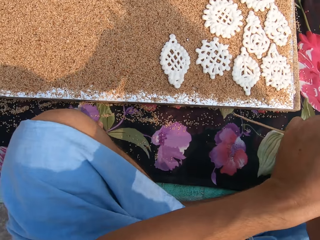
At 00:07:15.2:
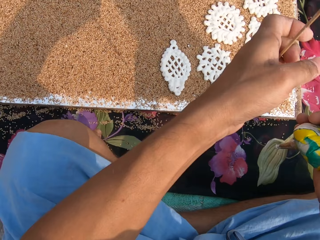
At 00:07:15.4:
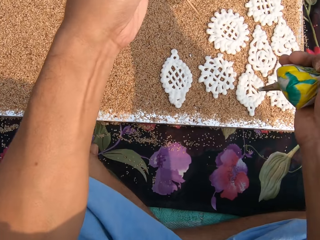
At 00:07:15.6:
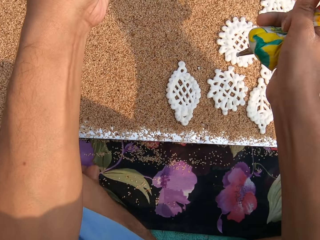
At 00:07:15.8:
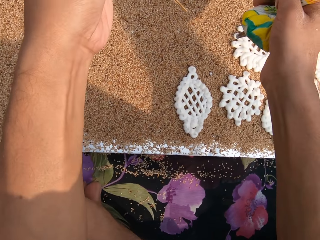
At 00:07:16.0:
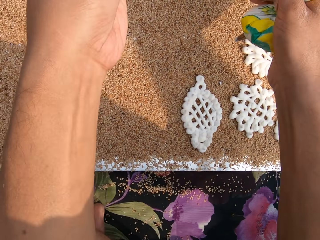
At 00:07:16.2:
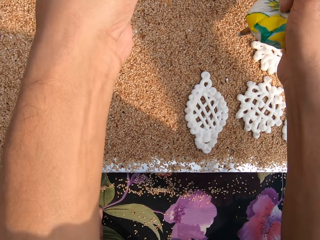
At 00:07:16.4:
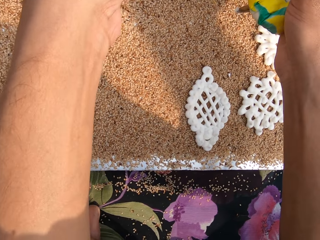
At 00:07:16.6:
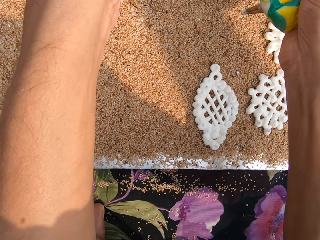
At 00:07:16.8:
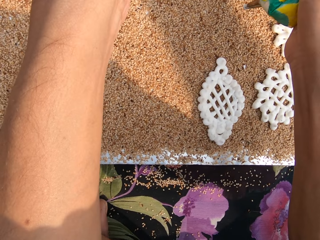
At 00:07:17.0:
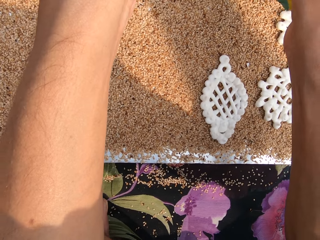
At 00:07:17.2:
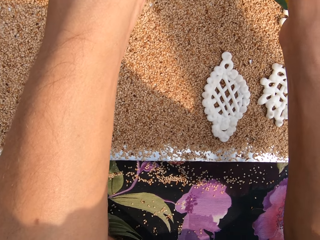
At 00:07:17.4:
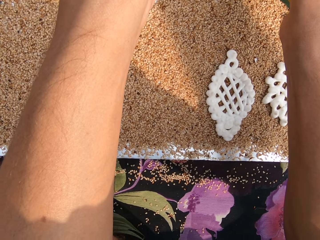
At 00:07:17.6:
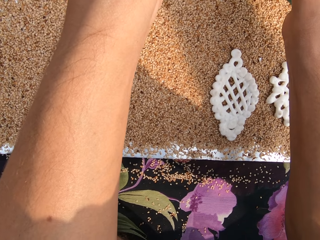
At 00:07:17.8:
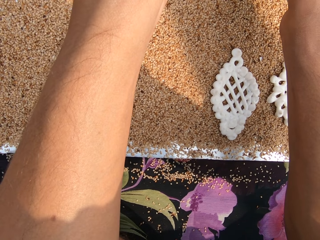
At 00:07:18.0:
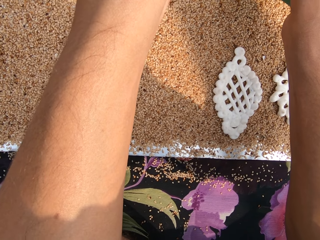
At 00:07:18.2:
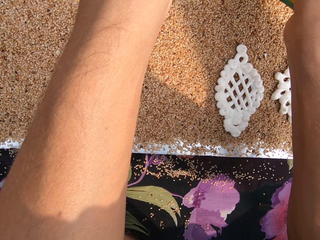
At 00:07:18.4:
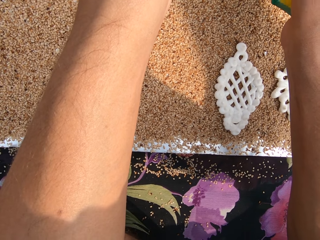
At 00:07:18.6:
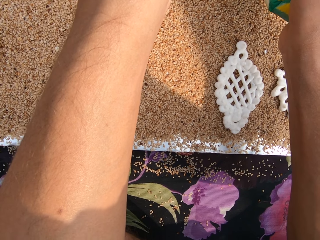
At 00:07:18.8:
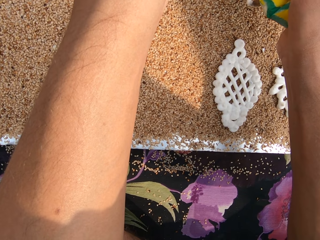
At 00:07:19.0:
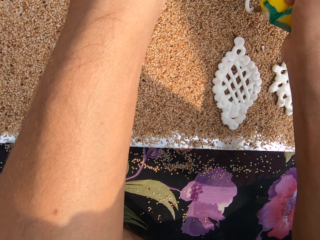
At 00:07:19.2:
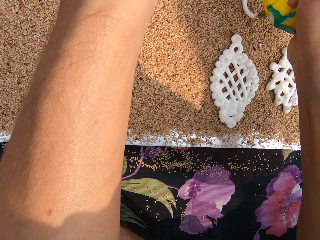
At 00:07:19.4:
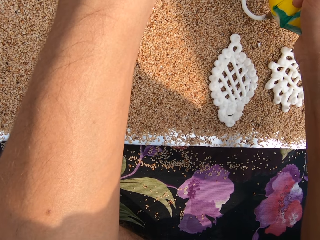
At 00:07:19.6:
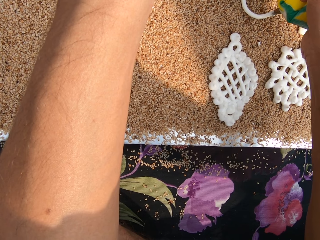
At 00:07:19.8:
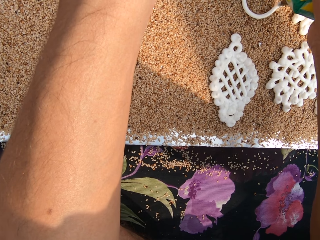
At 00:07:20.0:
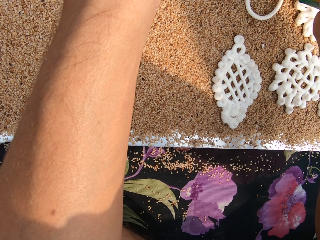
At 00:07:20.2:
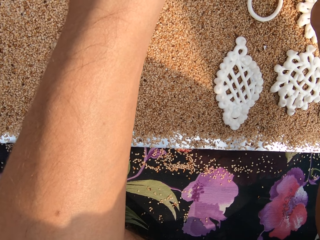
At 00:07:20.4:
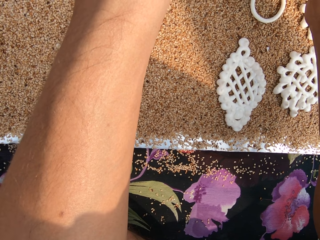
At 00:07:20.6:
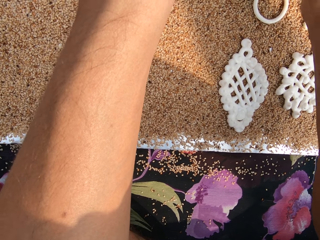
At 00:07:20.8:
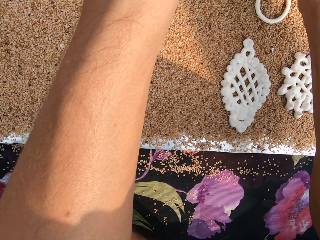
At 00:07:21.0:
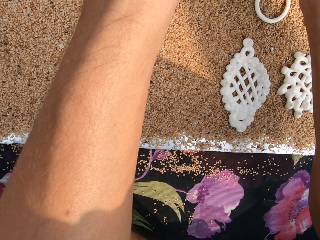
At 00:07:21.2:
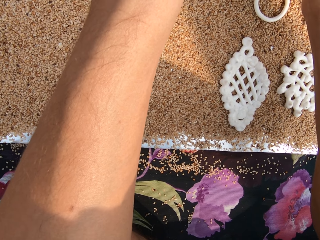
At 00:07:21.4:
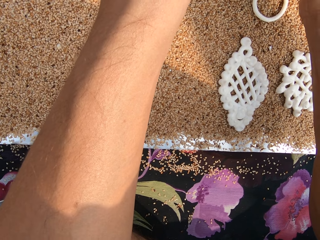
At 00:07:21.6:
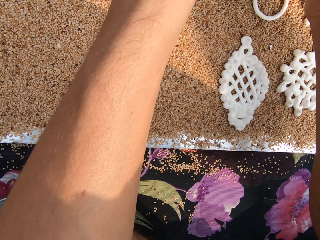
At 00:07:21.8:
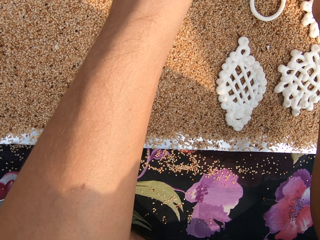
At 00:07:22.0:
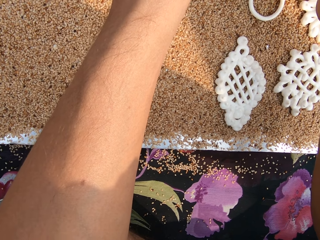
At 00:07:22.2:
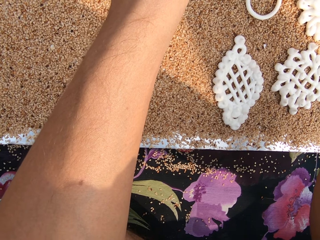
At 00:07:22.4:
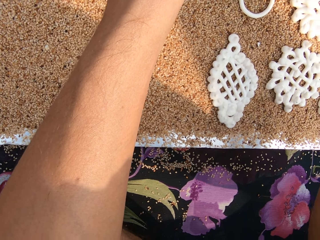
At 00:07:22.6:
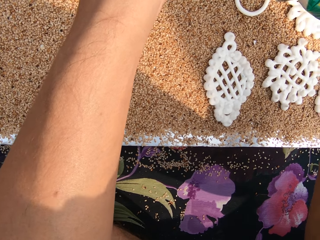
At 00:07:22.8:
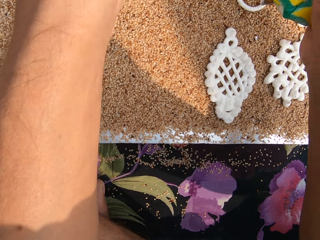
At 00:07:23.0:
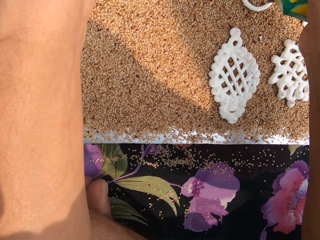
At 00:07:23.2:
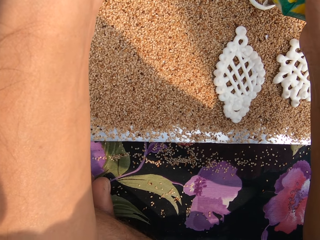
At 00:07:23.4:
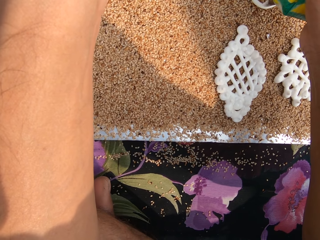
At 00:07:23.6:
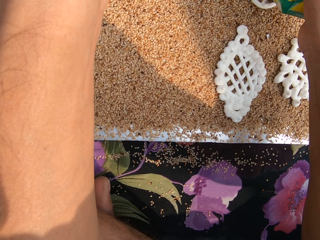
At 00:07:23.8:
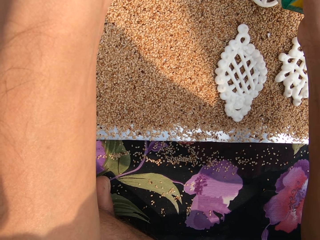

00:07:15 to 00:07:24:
The camera wearer pipes the murukku paste on the grains on the mat on the ground with the piping bag in his right hand.

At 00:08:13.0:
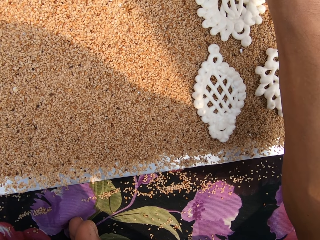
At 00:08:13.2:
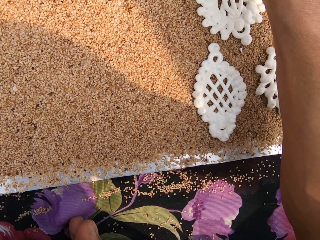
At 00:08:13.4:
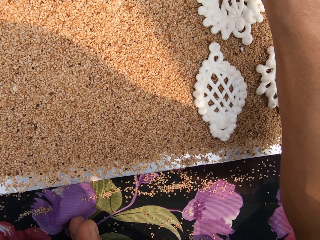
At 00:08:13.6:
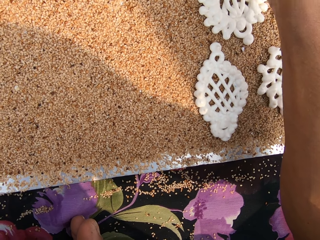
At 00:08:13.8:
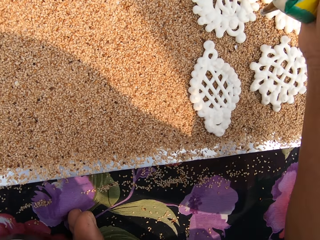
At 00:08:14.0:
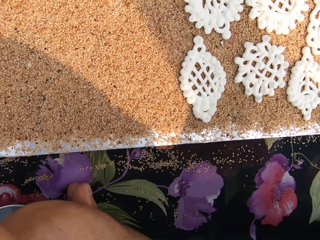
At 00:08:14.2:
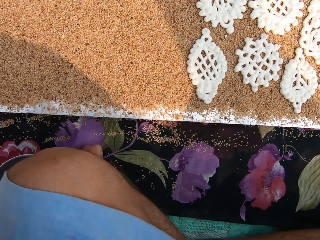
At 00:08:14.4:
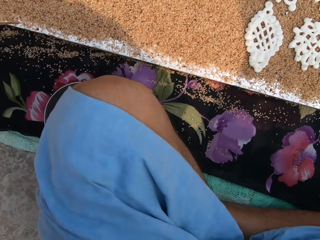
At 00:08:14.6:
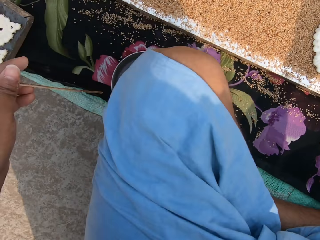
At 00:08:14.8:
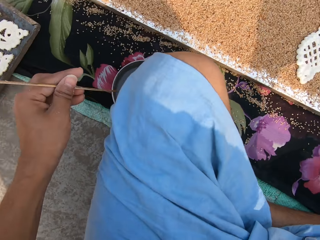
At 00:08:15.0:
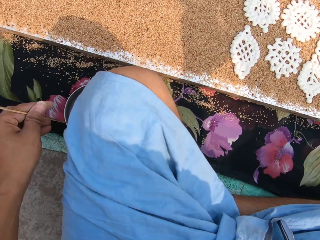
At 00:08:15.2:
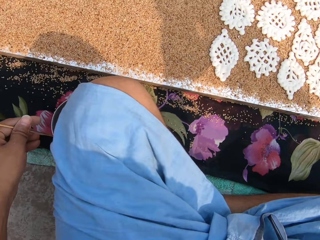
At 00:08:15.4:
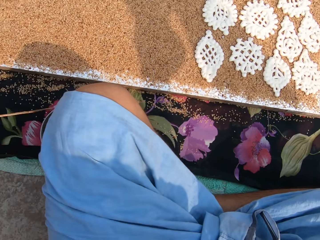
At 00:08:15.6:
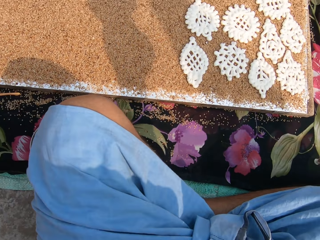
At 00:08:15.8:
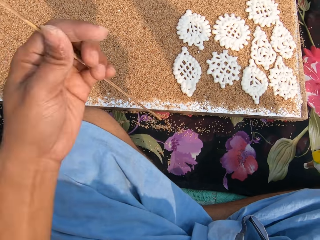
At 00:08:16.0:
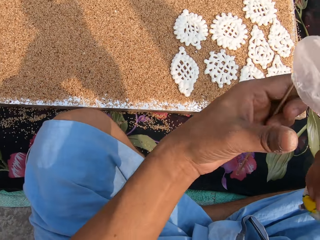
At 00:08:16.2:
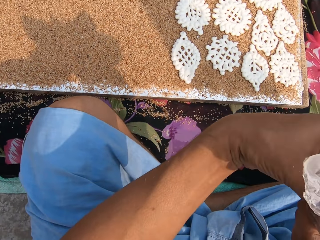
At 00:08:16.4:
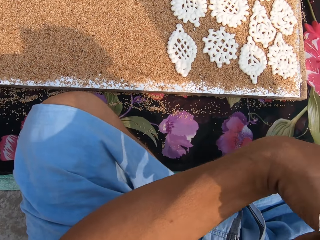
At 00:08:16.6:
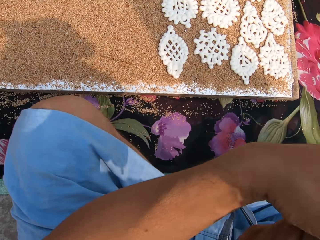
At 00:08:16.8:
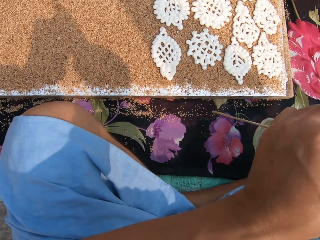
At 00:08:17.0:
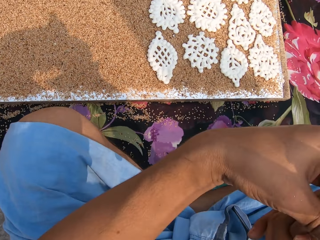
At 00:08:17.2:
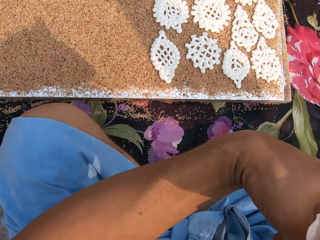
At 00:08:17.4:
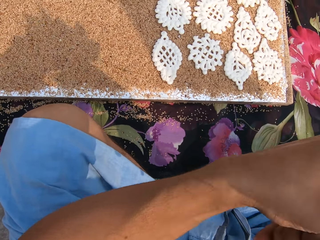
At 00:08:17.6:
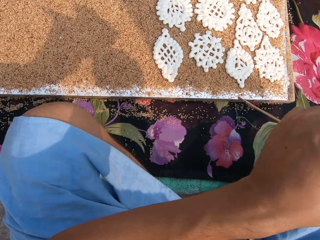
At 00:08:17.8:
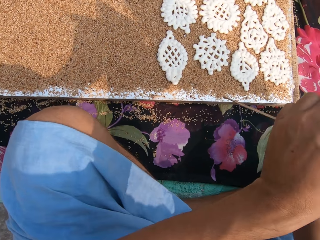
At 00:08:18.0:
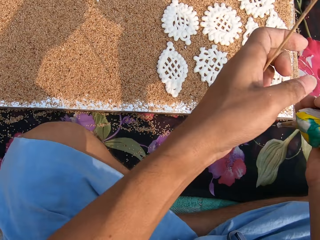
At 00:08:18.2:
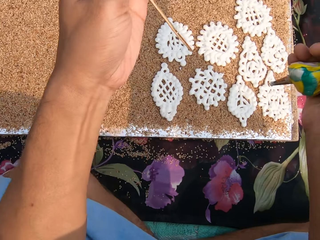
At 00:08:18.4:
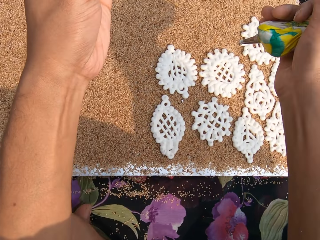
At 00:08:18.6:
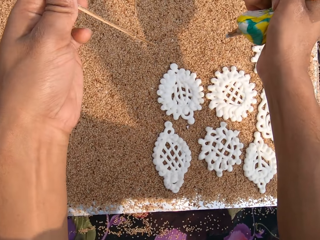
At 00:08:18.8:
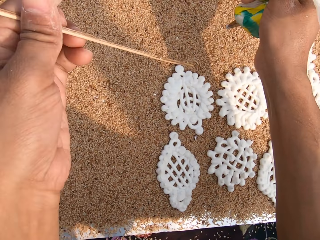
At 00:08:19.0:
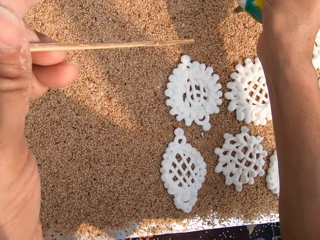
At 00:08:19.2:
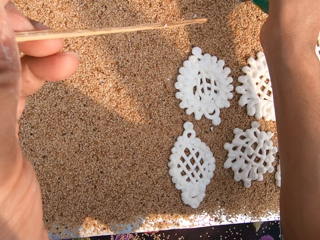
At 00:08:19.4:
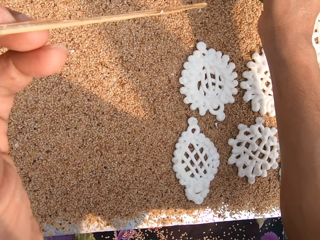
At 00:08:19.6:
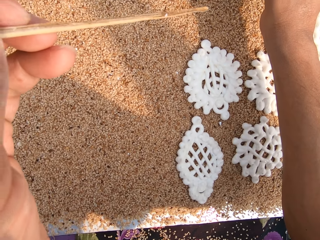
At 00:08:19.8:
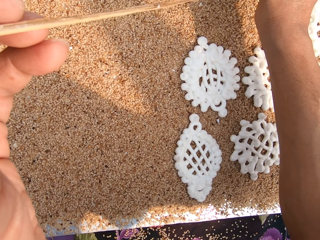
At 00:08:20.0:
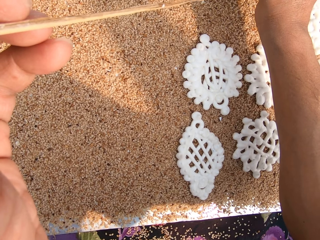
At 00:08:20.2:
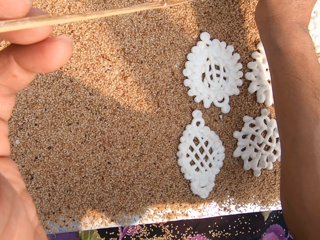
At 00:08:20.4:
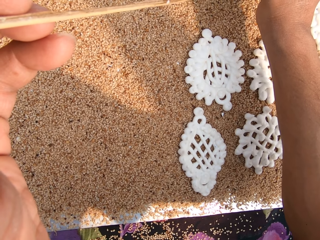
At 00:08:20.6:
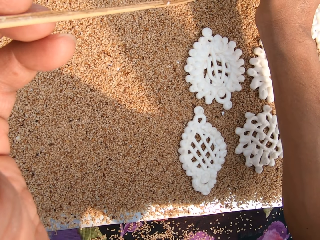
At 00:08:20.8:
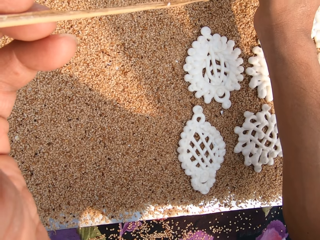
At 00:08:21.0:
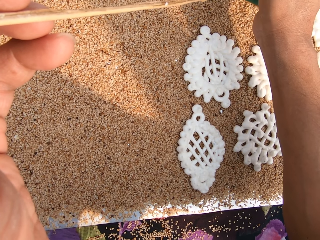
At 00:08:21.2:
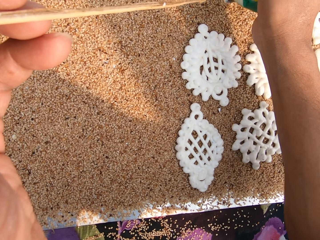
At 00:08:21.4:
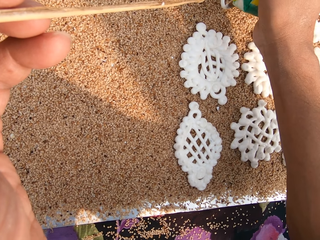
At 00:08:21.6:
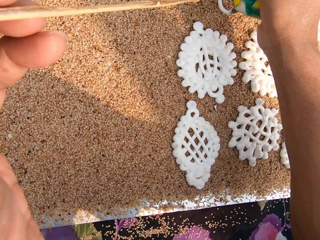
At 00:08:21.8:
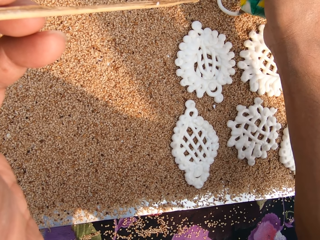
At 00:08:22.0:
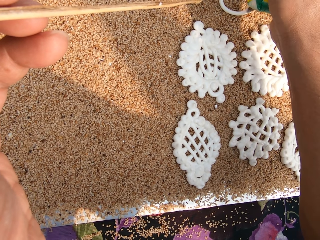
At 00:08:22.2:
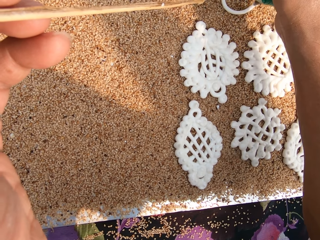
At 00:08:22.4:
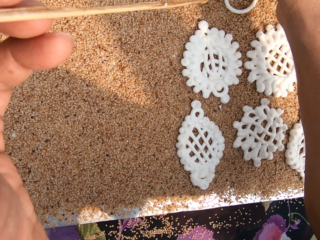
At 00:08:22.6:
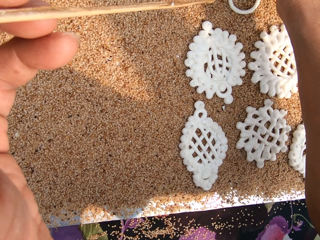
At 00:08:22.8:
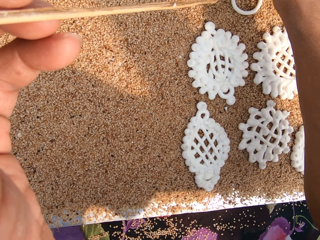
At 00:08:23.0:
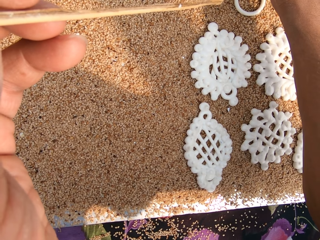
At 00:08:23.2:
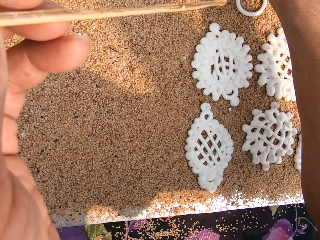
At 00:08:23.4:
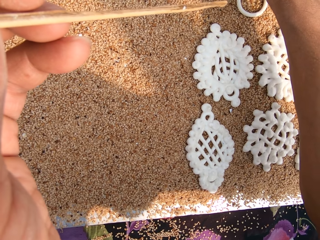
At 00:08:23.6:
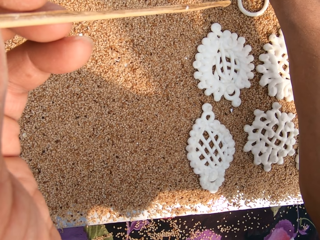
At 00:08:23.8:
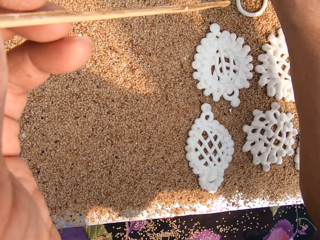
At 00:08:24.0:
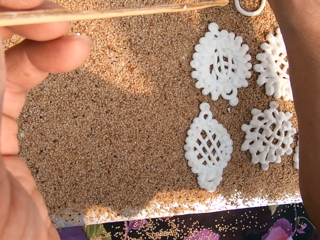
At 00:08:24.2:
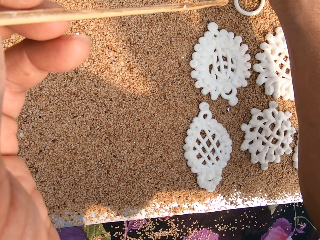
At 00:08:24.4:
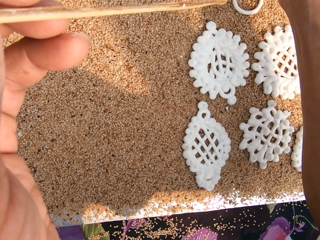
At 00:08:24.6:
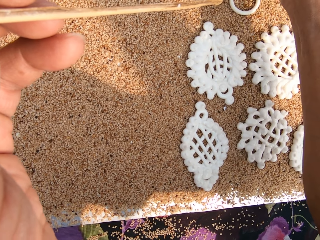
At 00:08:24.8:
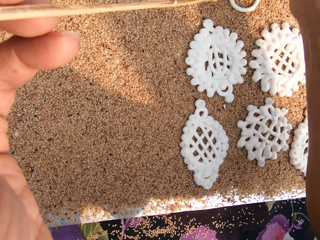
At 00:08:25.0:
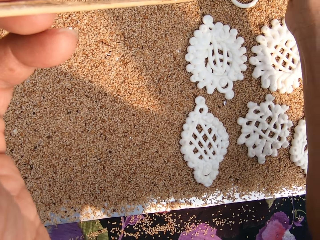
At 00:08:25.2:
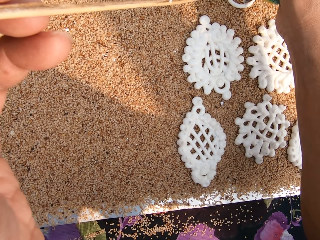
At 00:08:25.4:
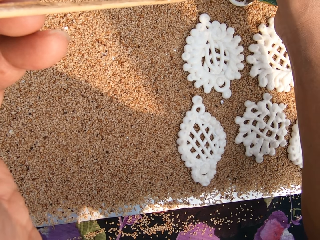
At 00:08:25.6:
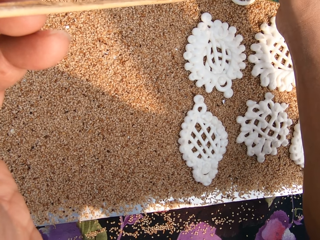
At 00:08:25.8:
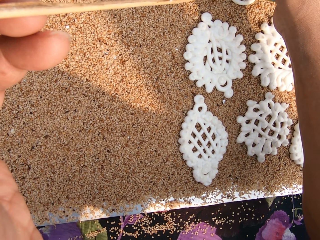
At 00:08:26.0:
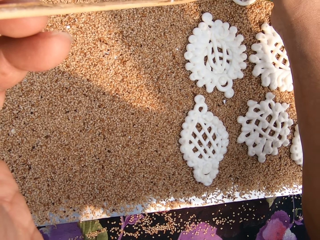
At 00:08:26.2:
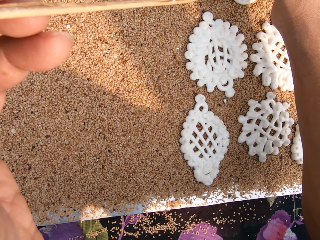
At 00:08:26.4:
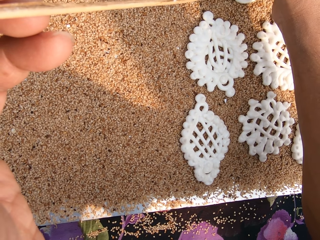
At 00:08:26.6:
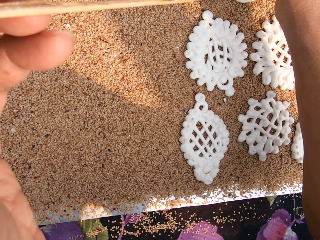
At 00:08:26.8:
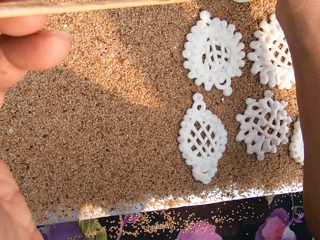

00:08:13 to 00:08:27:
The camera wearer dips the stick in the bowl of water on the ground with his left hand. He removes the stick from the bowl of water on the ground with his left hand. He tightens the piping bag with both hands. He pipes the murukku paste on the grains on the mat on the ground with the piping bag in his right hand.
